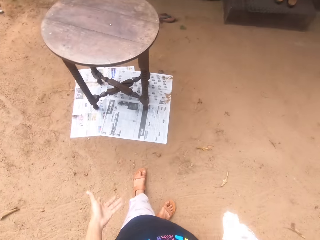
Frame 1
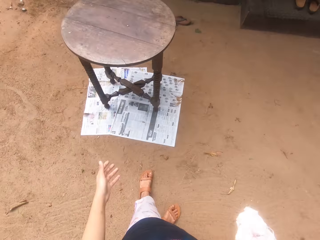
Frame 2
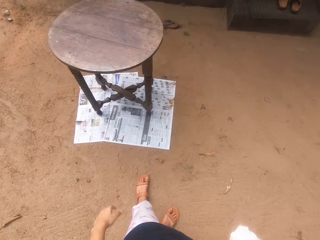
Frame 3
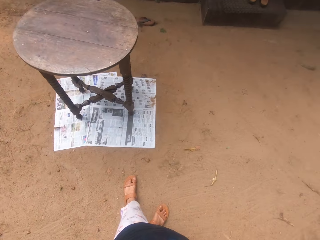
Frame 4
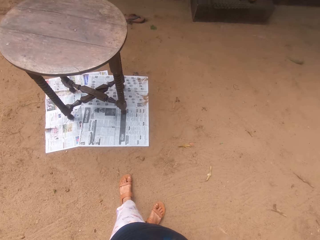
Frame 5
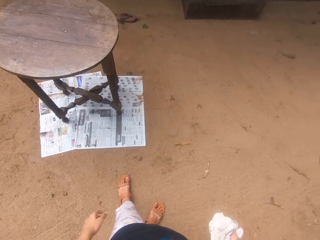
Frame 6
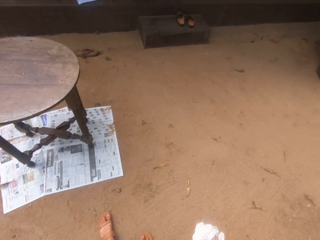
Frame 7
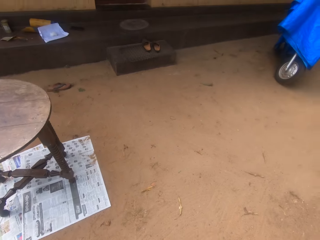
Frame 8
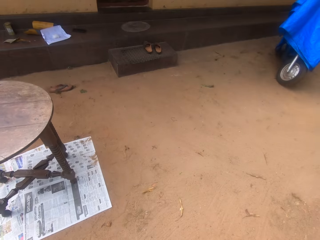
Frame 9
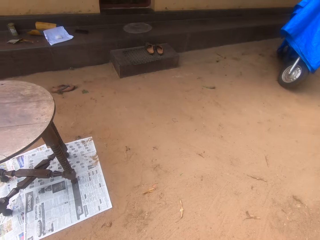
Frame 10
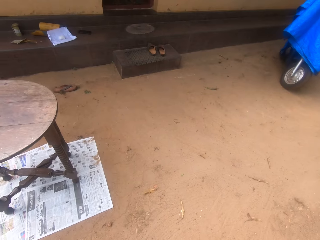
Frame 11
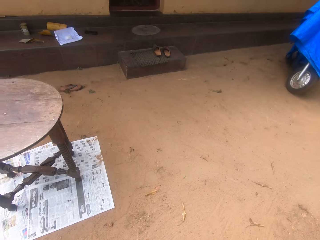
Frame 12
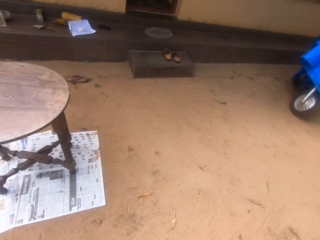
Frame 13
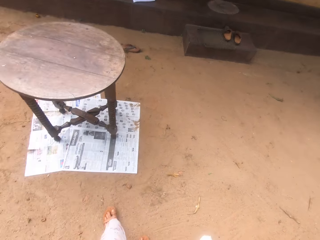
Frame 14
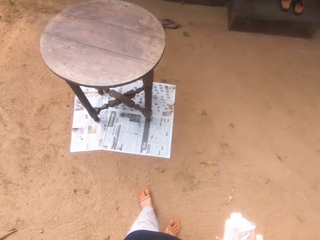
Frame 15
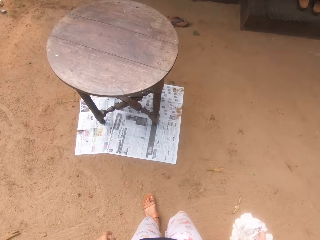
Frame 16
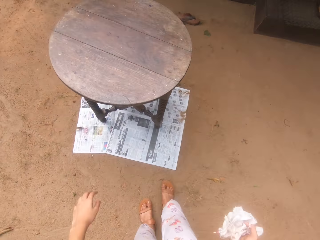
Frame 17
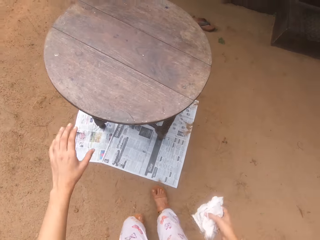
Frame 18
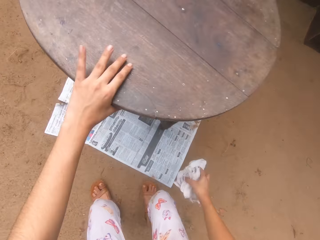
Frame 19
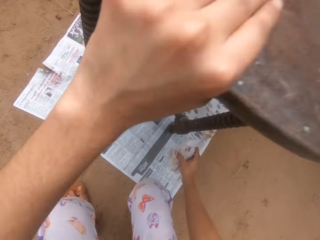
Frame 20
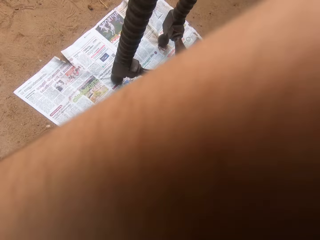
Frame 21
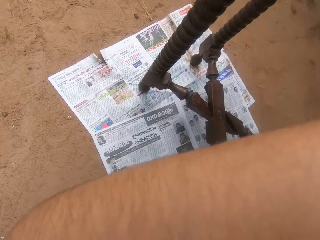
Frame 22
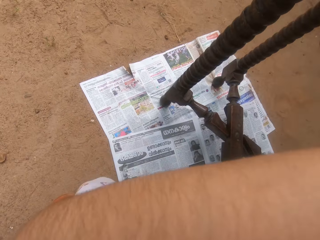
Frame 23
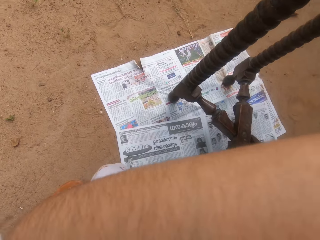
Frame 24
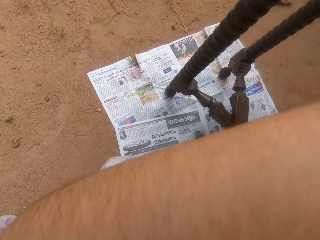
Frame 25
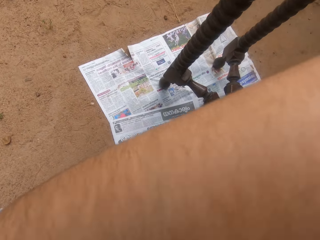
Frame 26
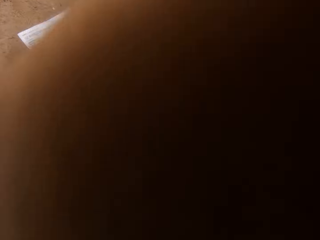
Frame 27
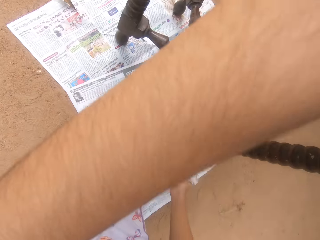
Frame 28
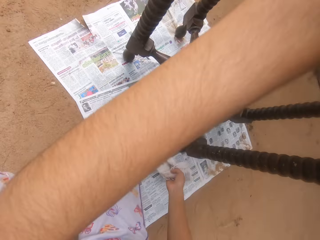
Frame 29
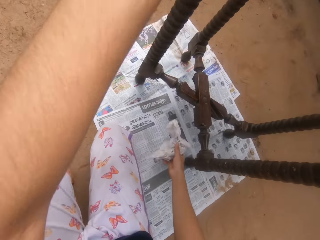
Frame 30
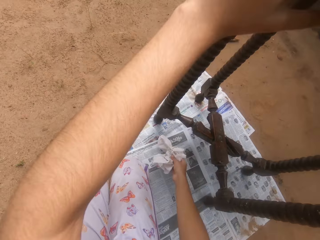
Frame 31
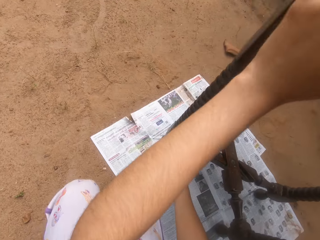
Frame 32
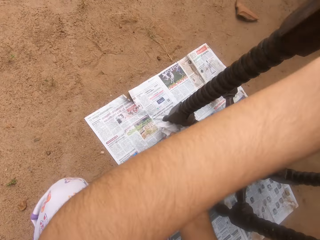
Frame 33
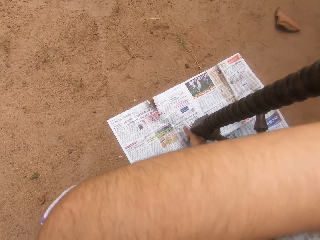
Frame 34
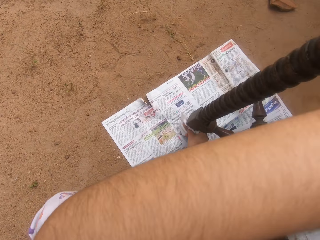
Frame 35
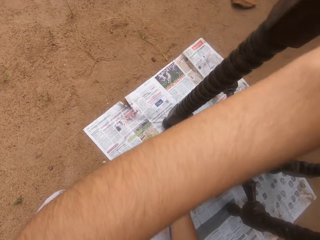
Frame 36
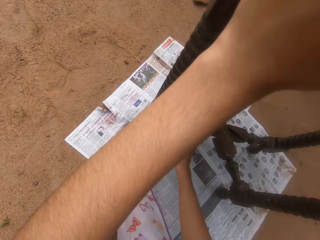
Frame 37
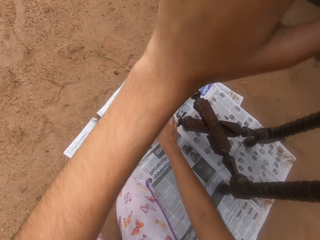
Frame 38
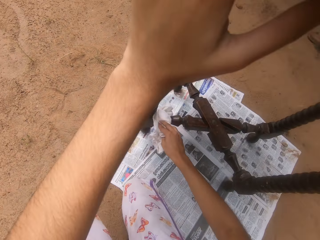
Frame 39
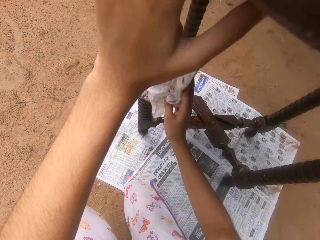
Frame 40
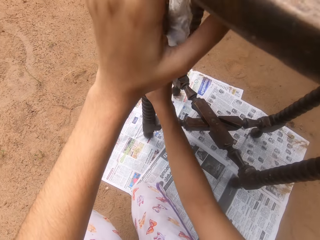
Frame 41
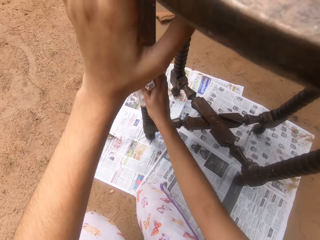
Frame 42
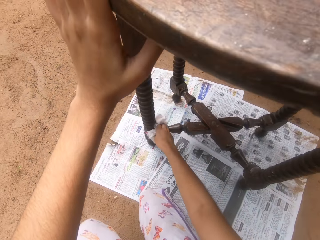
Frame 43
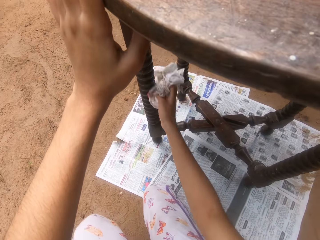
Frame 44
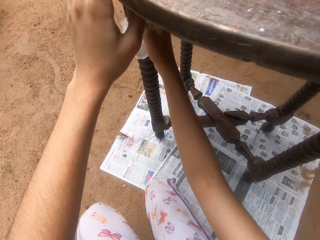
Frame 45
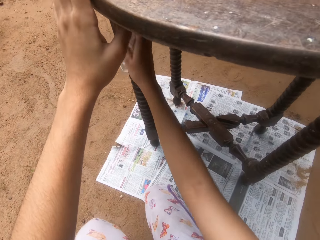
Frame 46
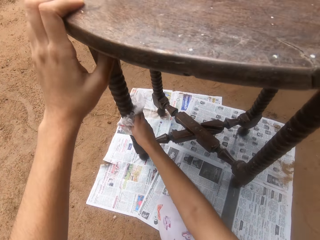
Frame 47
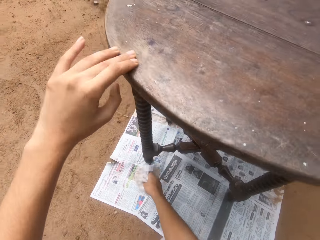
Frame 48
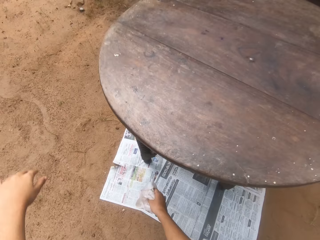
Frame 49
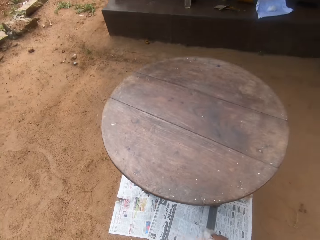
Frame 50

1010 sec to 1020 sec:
The camera wearer does something. They wipe the table with the piece of cloth.

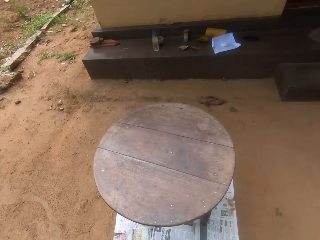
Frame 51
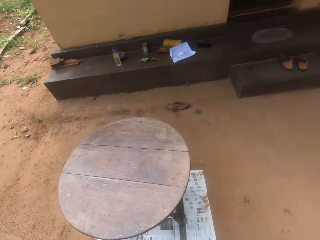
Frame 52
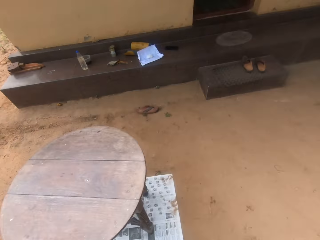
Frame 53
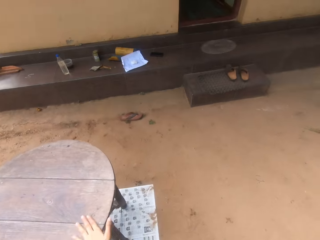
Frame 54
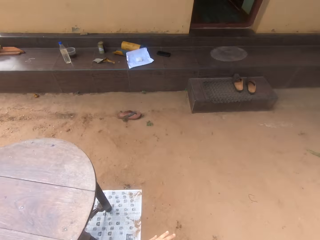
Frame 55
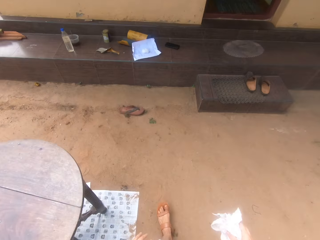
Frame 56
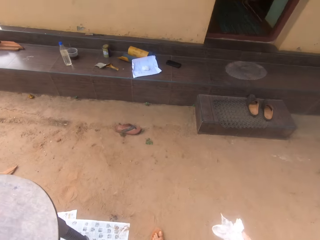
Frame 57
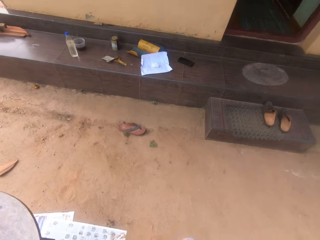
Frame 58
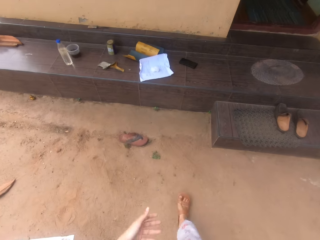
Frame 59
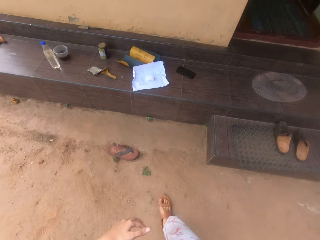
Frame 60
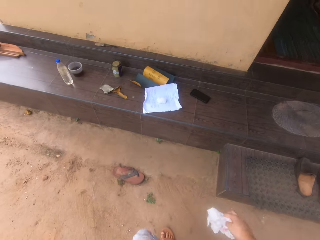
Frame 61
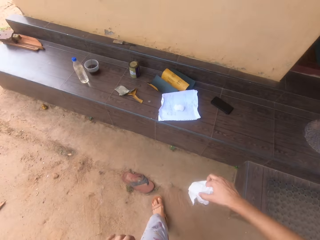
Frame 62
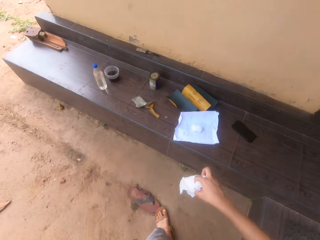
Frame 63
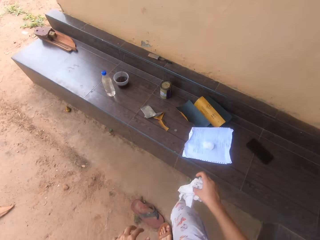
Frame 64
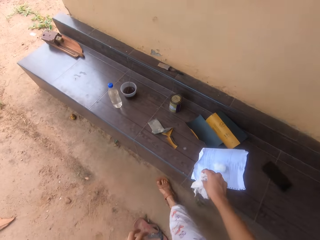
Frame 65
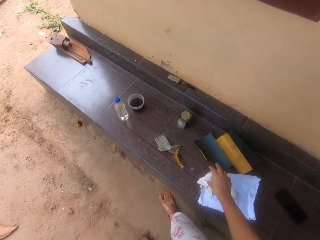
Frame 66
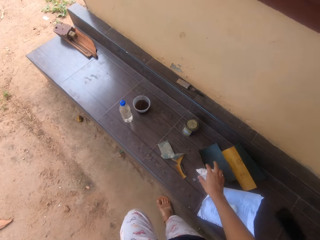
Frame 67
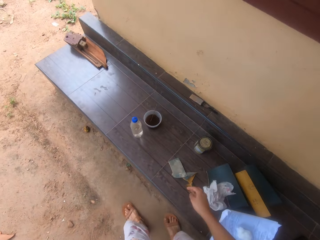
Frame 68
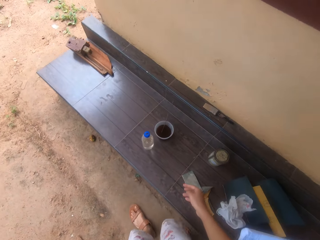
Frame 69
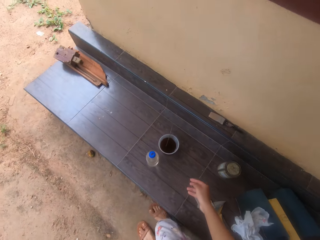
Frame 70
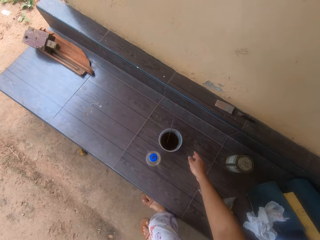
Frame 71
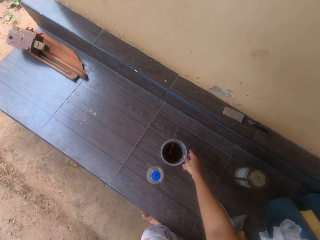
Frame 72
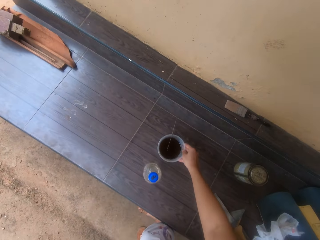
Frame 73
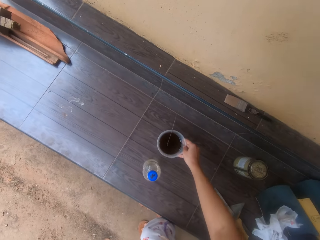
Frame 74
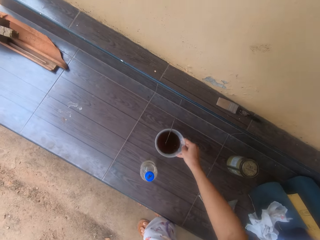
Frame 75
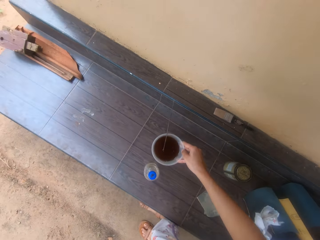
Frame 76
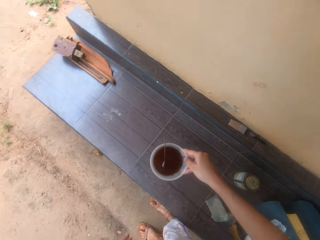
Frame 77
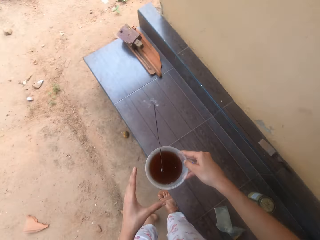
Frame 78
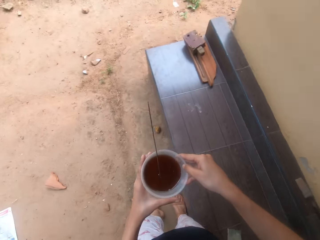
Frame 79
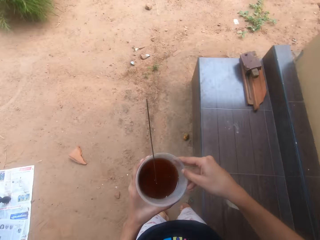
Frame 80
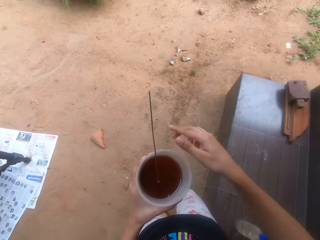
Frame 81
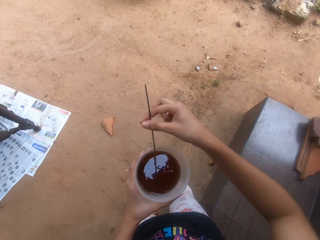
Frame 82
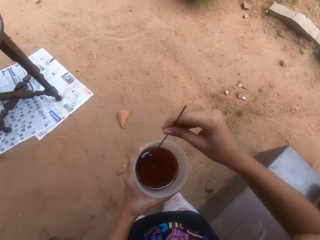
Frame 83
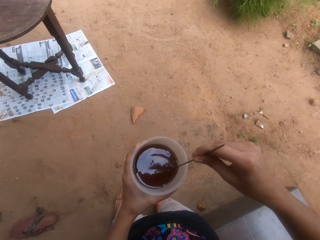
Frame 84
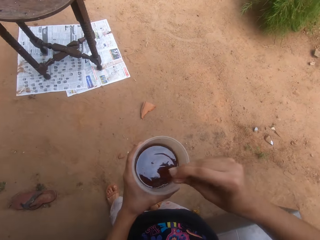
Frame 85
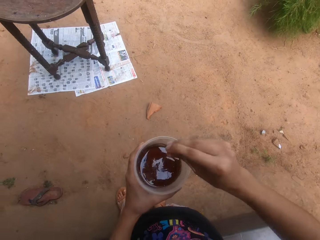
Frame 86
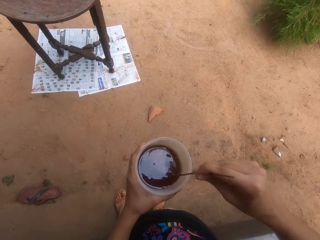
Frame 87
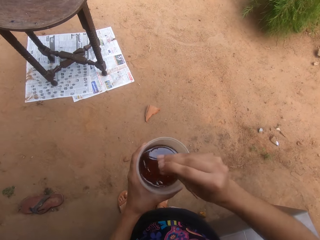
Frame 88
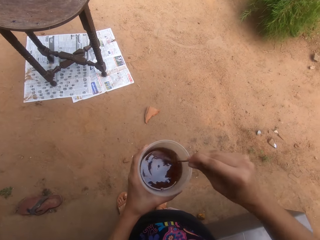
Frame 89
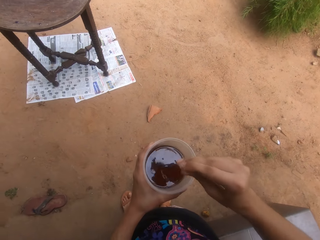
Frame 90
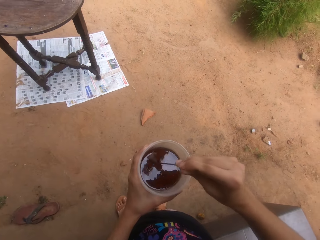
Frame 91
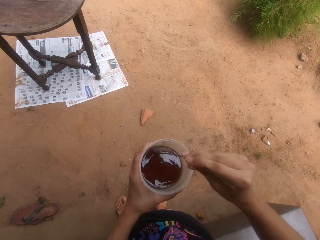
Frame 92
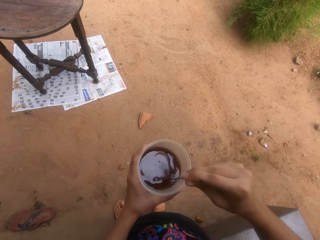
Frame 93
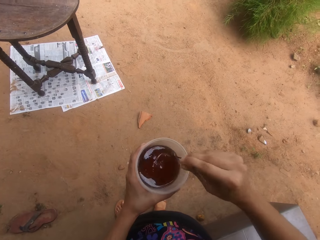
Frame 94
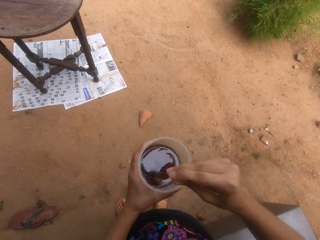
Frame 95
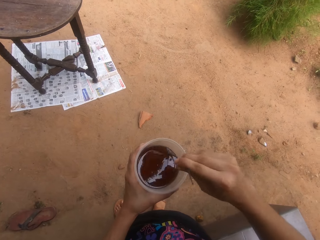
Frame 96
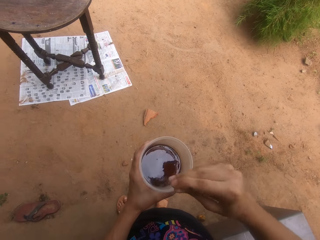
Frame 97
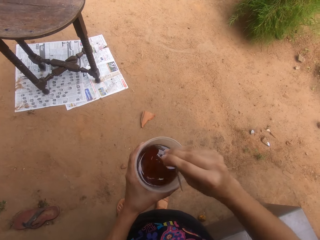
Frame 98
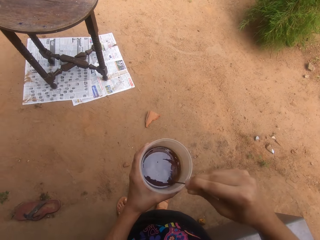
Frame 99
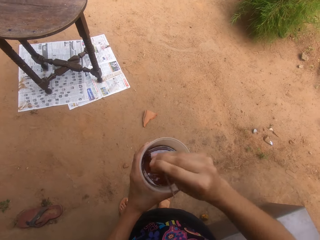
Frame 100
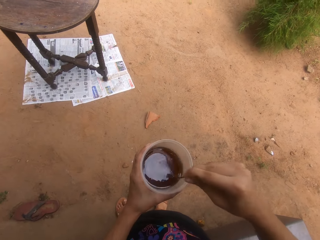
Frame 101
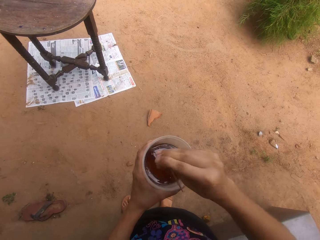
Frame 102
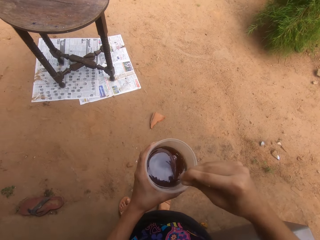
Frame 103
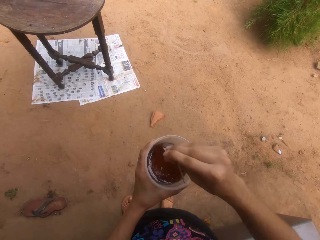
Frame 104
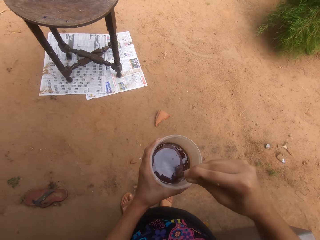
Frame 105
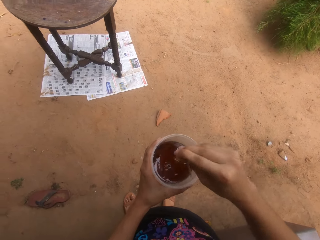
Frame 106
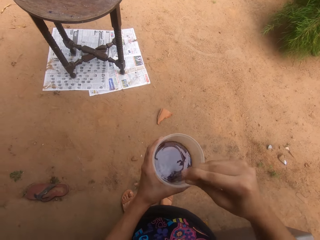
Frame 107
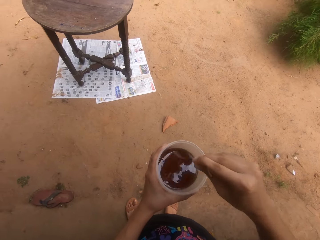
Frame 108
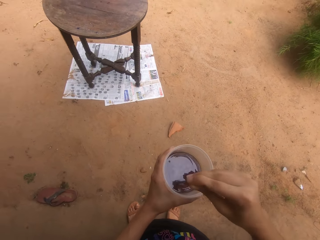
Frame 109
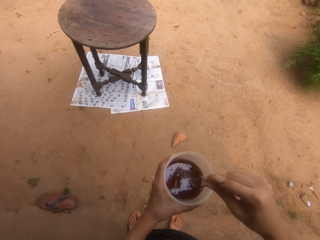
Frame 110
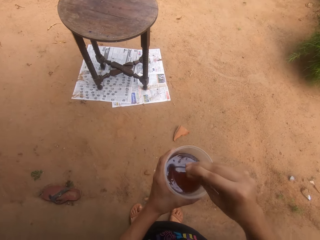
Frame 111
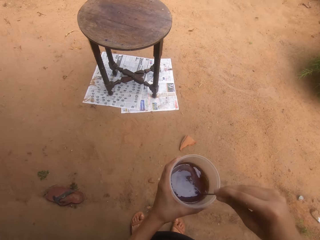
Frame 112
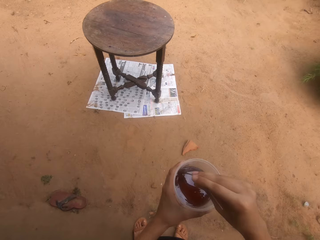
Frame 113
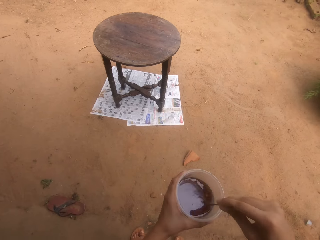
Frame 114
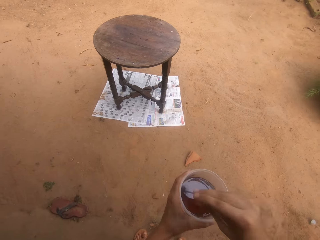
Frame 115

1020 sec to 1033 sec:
The camera wearer talks to a person. They walk around the table. They drop the piece of cloth on the veranda. They pick up a cup with varnish. They stir the varnish in the cup with a stick.
